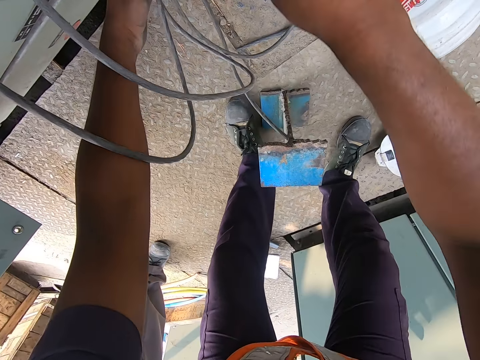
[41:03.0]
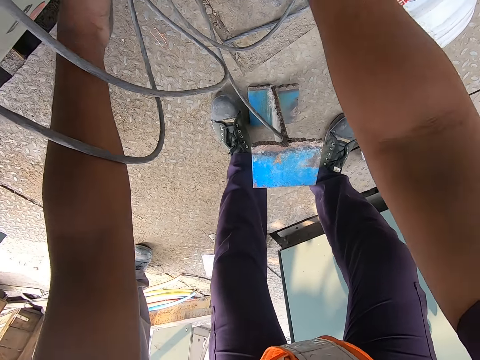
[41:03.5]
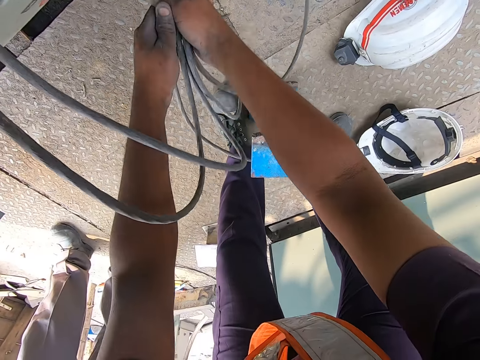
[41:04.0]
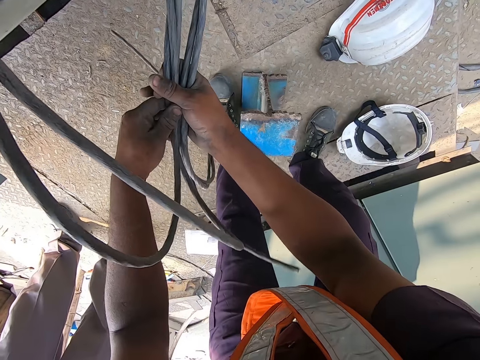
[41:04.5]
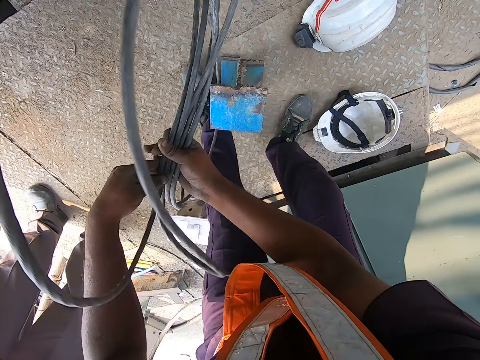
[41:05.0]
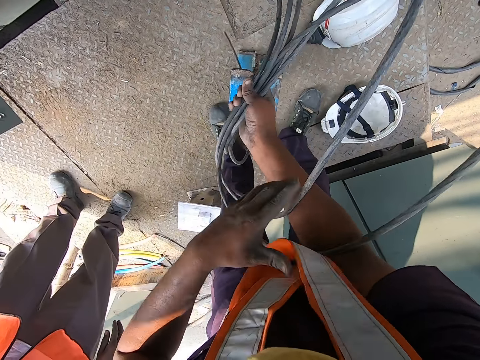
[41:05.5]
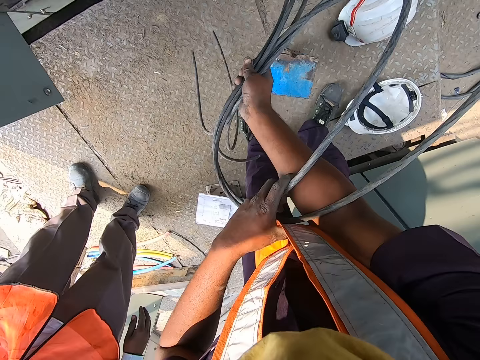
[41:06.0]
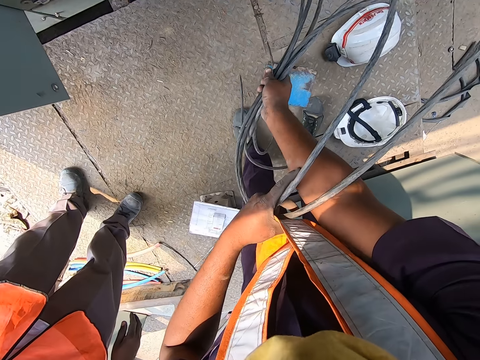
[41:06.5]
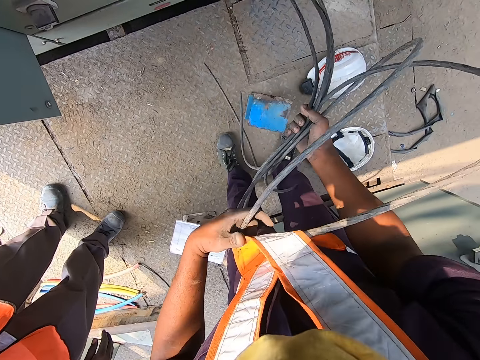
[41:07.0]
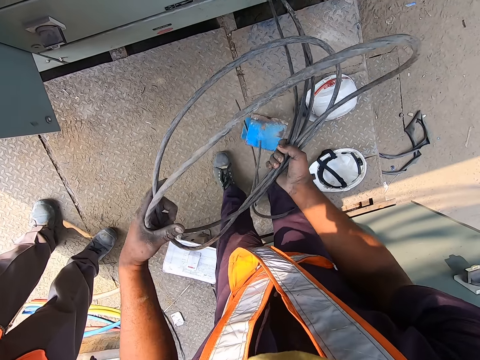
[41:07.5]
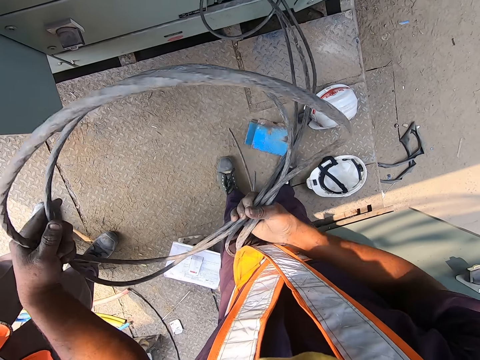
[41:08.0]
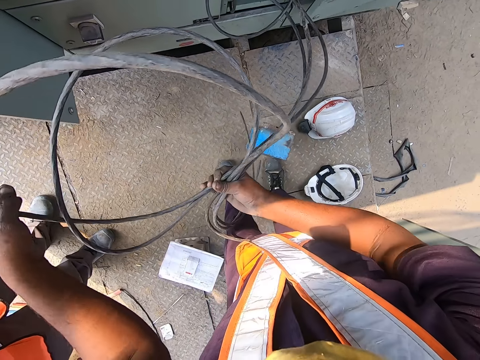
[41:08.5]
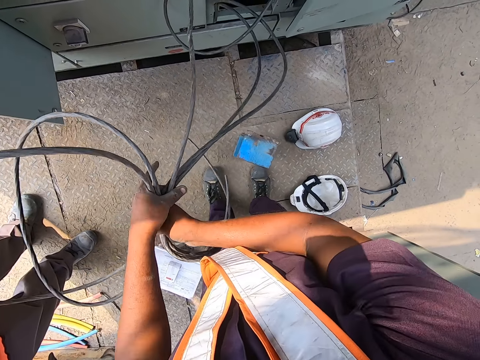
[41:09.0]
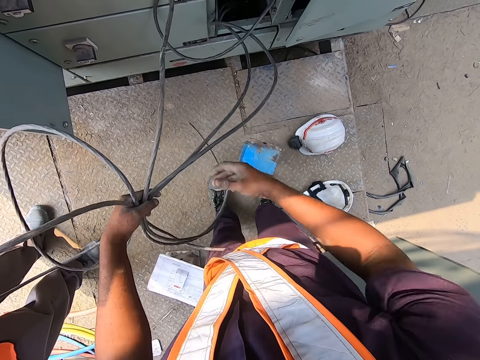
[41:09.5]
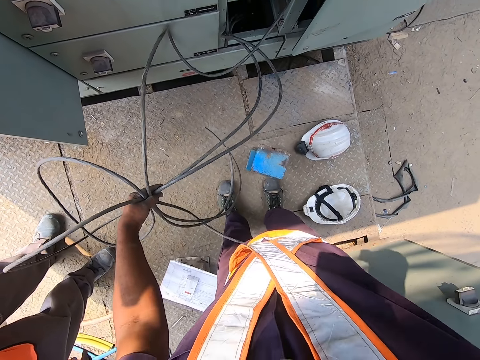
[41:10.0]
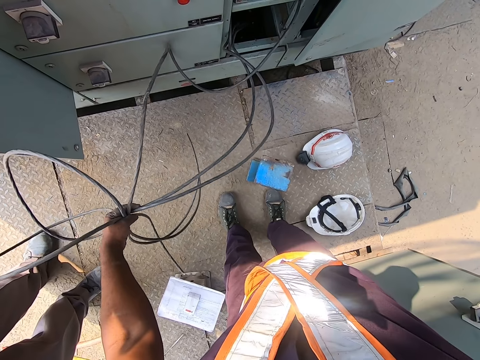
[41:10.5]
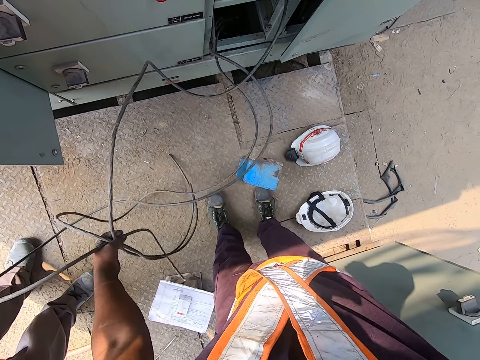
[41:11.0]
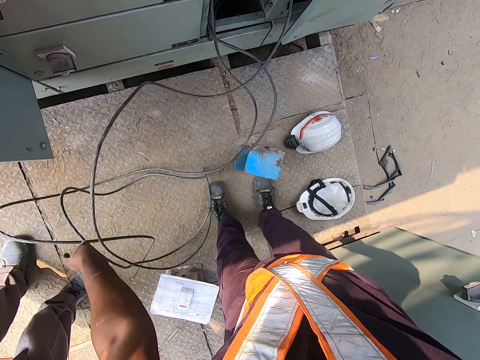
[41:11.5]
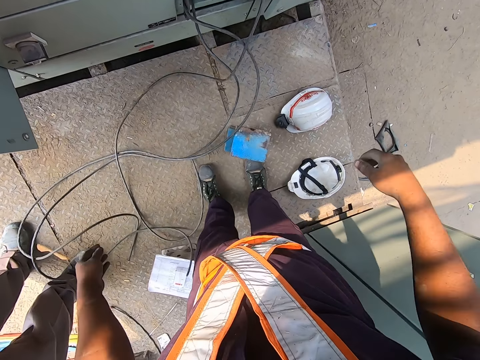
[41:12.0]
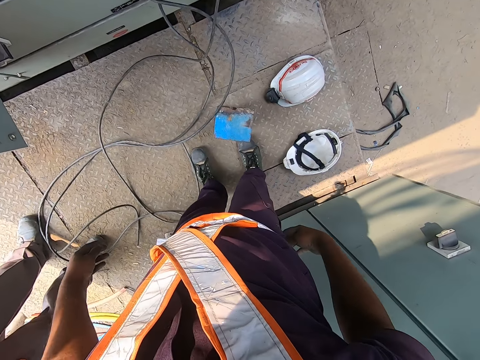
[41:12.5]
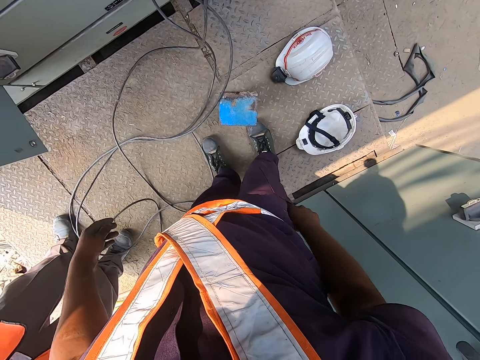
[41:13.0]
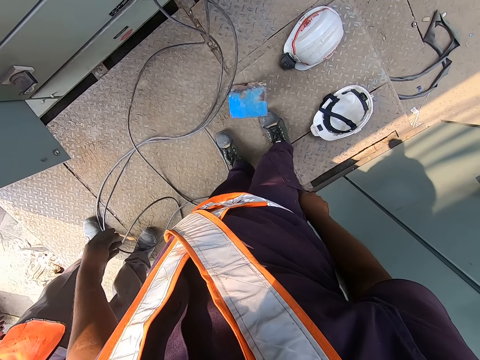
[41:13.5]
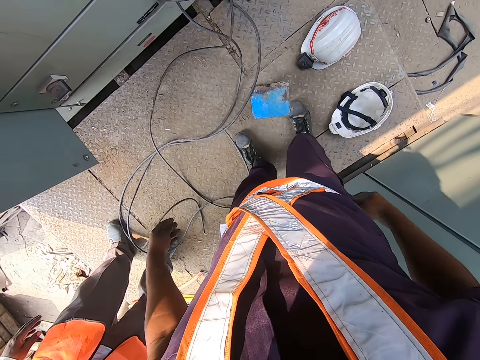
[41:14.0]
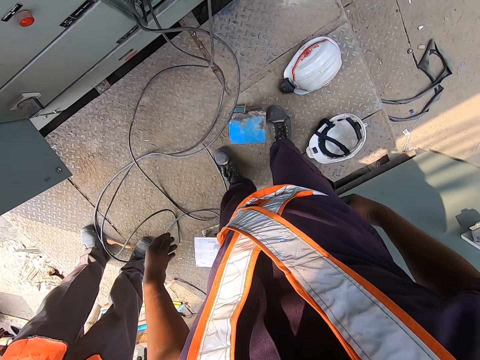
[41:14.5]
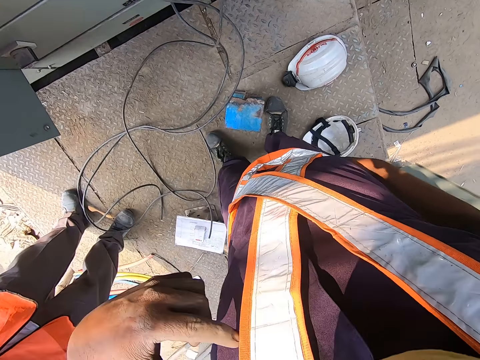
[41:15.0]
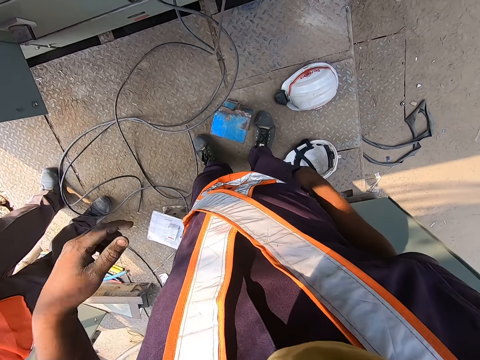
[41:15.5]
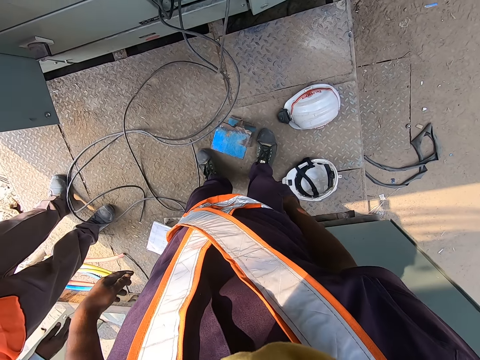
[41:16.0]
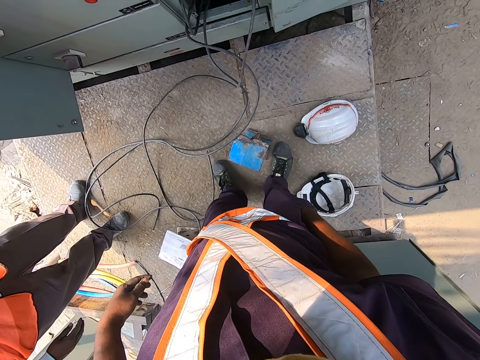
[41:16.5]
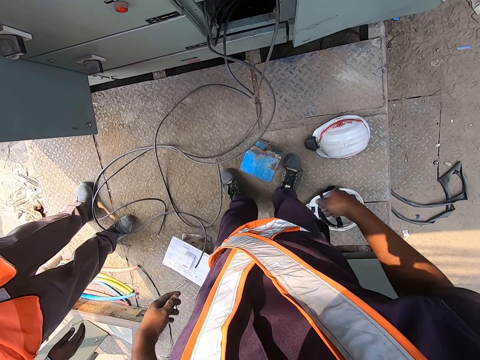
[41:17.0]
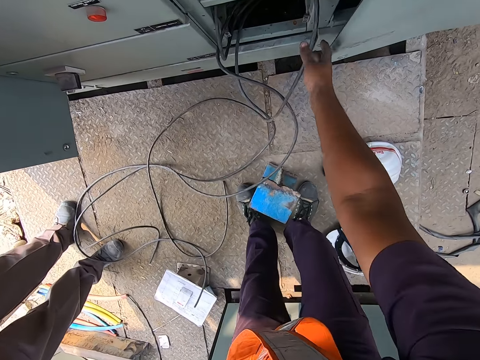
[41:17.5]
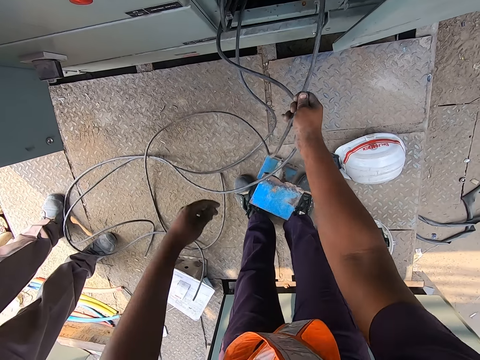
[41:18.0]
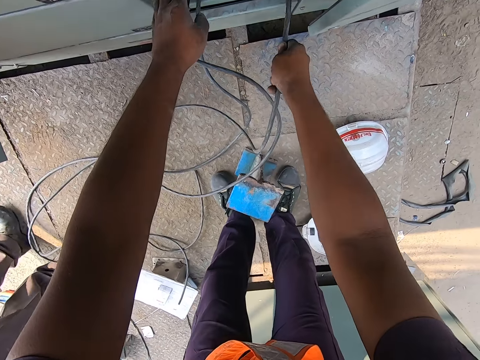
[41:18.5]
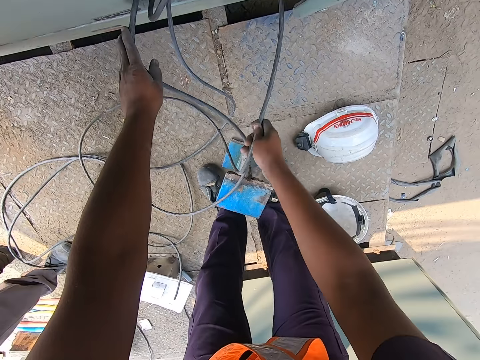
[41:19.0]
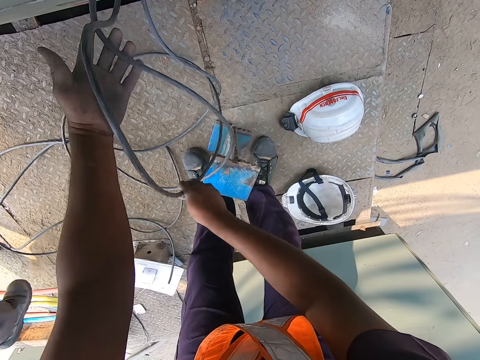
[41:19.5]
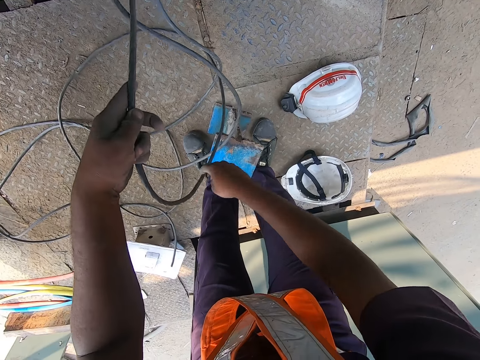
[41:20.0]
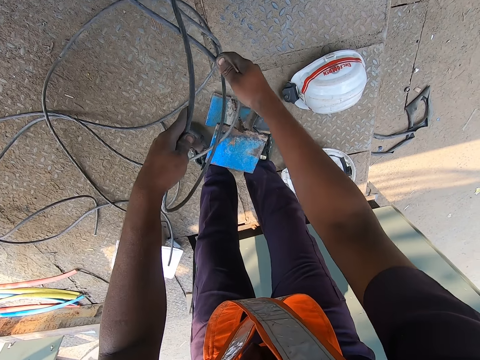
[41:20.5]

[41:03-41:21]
The camera wearer lifts his right hand from the cables. He adjusts the camera on his head with his right hand. He drops the wires on the floor with his left hand. He pockets his right hand. He rubs his chest with his left hand. He lifts his right hand from his pocket. He pulls wires from the electrical distribution control box with his hands.

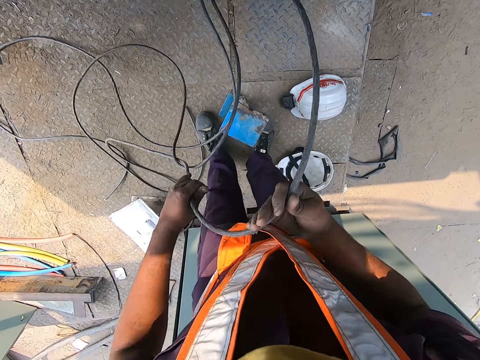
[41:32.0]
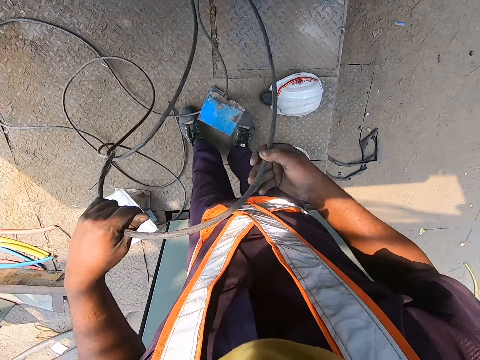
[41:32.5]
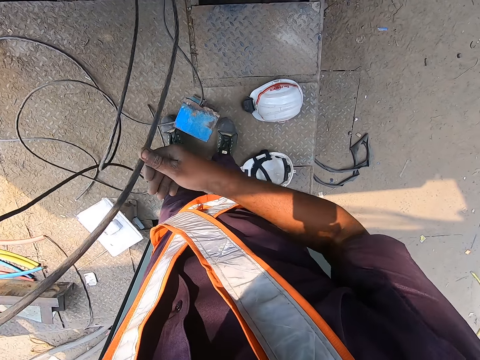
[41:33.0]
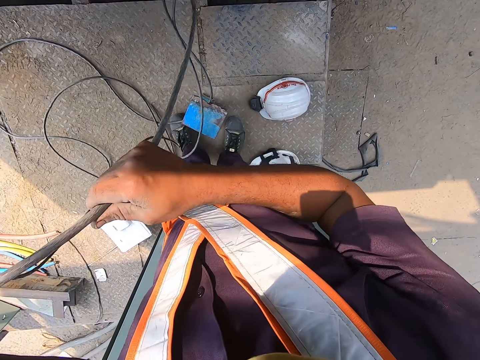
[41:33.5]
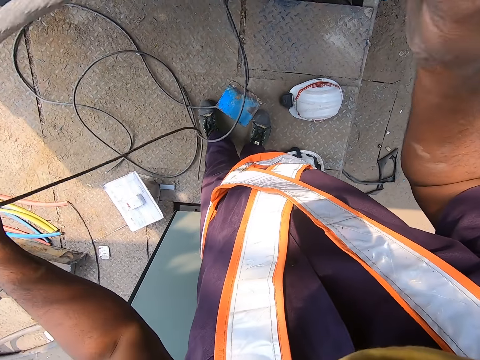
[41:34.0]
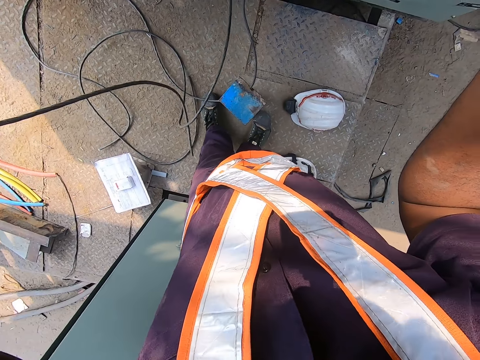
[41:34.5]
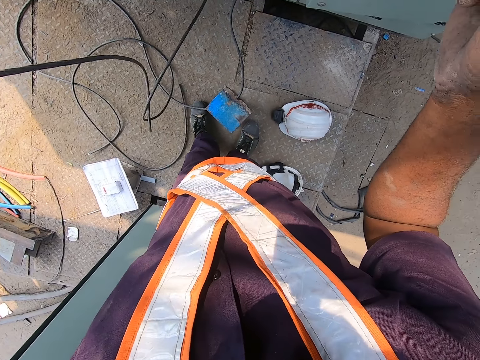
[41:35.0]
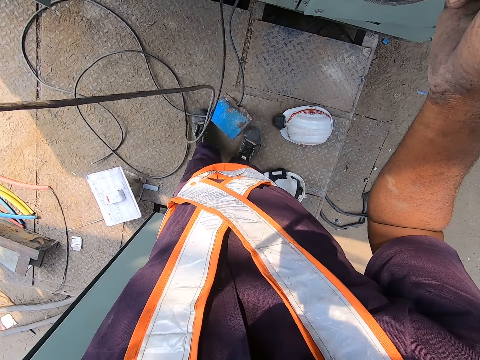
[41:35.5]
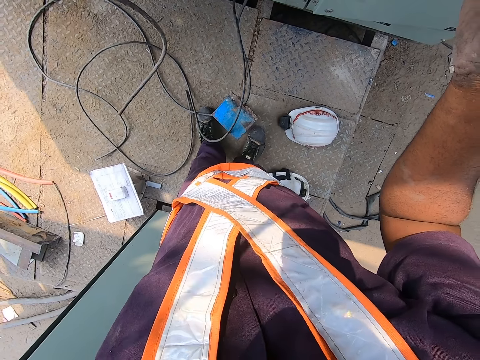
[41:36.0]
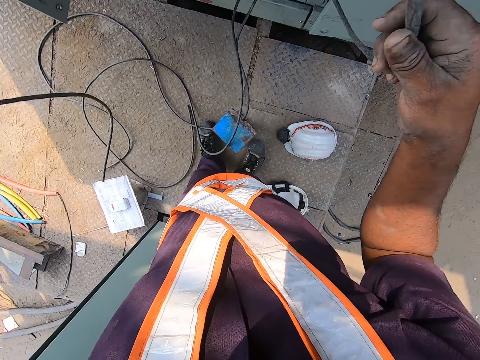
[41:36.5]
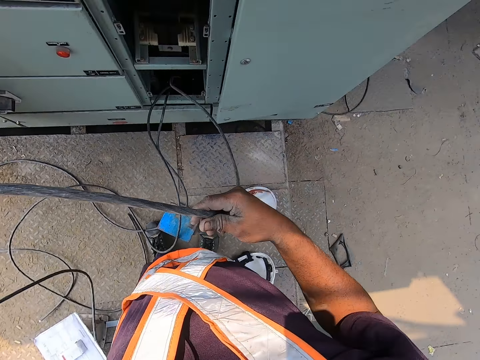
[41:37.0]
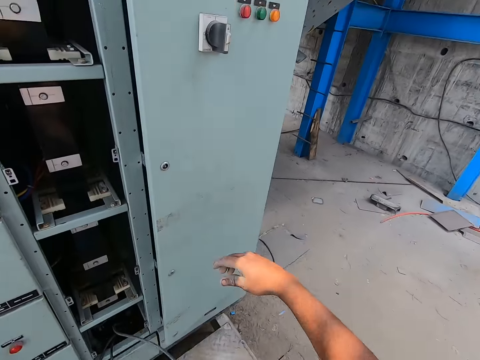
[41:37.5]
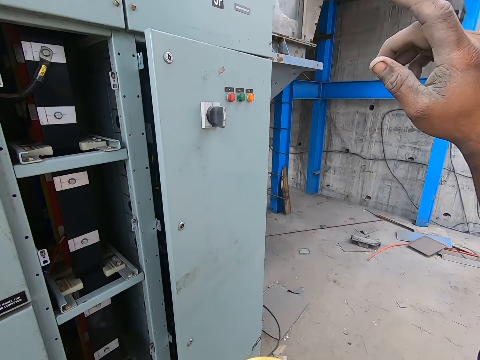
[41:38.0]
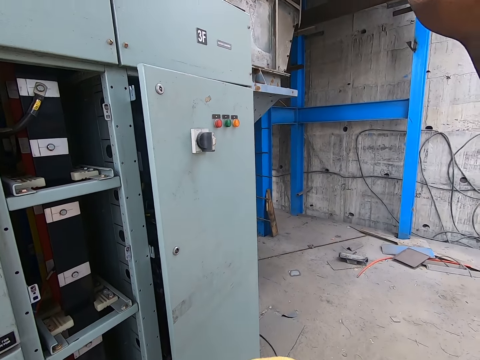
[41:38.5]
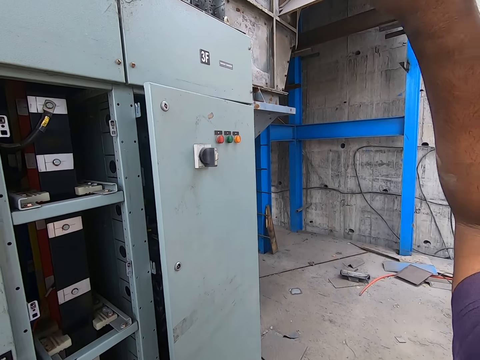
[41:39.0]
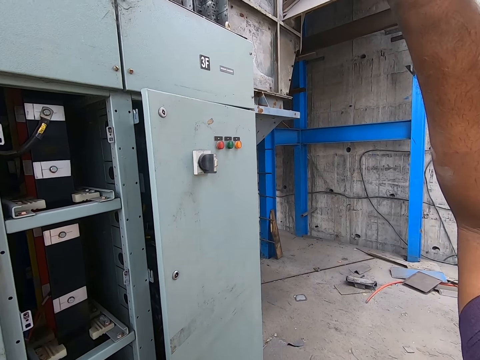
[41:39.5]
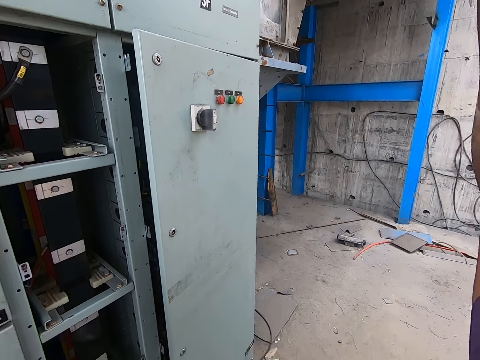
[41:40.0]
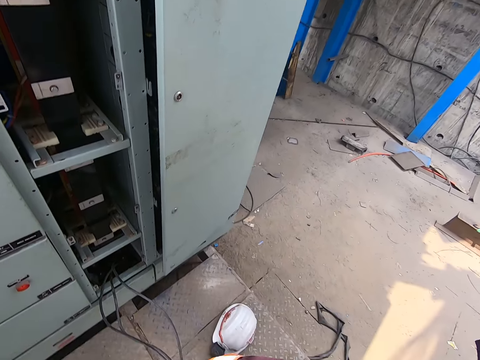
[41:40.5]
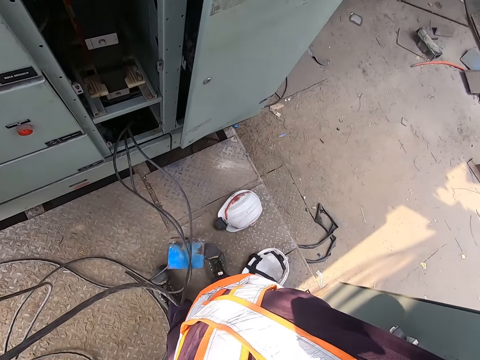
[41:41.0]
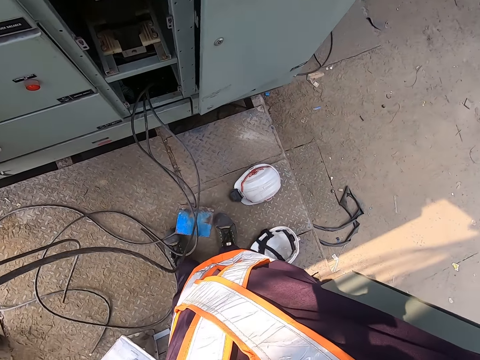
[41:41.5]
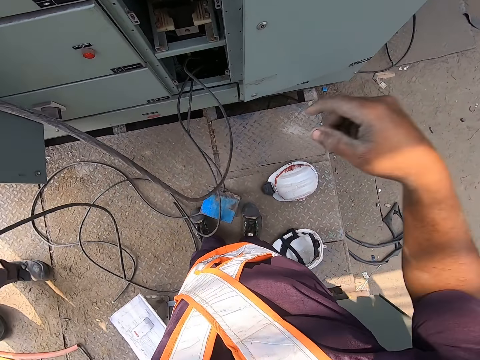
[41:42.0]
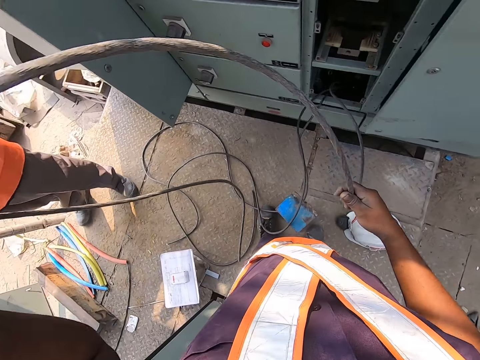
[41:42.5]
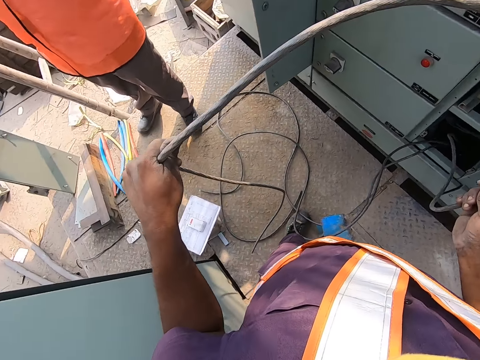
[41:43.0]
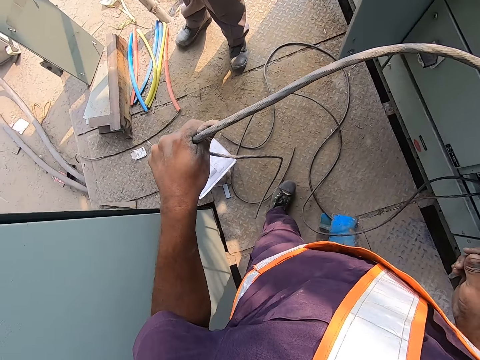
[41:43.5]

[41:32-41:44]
The camera wearer converses with a man. He points above. He holds the wires on the floor with his hands. The man stands beside the camera wearer.
